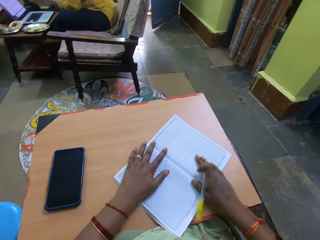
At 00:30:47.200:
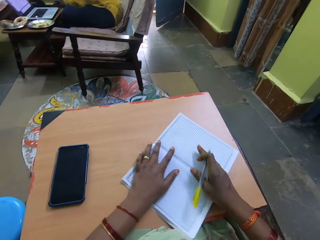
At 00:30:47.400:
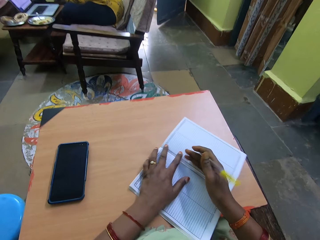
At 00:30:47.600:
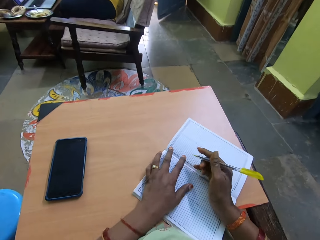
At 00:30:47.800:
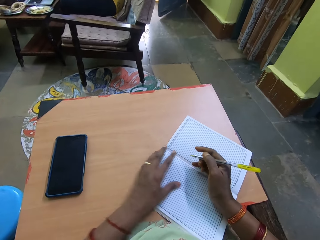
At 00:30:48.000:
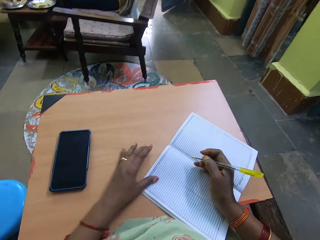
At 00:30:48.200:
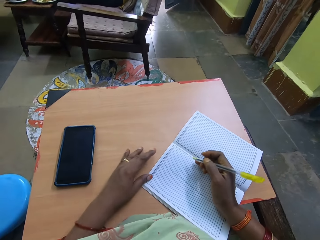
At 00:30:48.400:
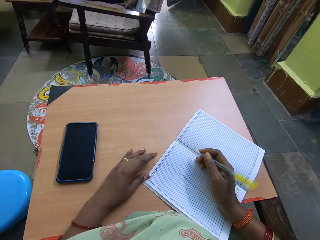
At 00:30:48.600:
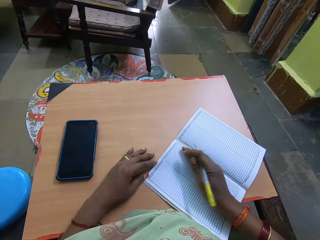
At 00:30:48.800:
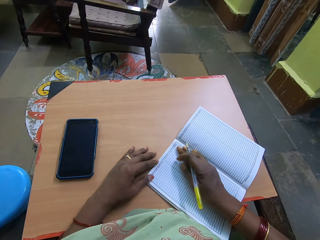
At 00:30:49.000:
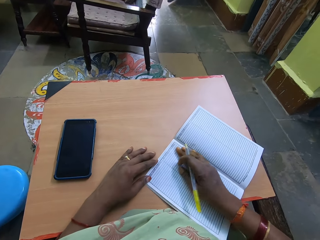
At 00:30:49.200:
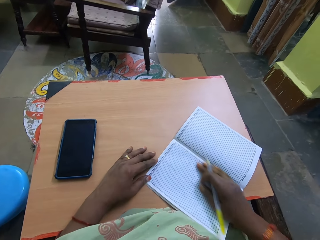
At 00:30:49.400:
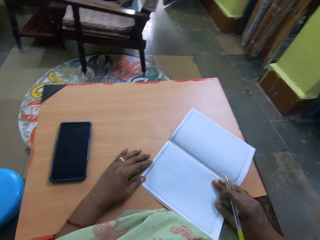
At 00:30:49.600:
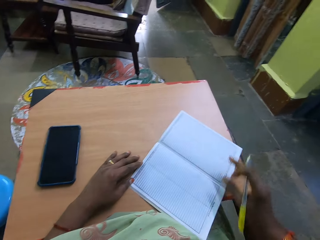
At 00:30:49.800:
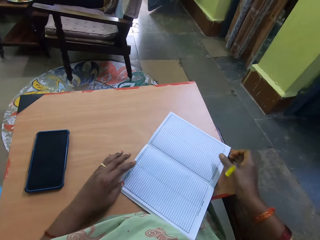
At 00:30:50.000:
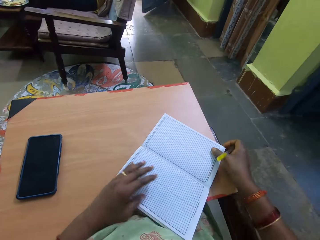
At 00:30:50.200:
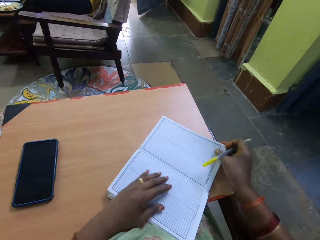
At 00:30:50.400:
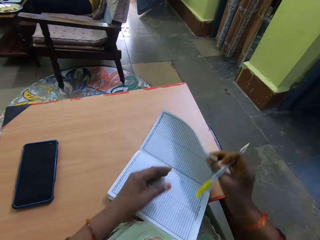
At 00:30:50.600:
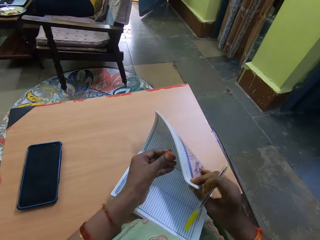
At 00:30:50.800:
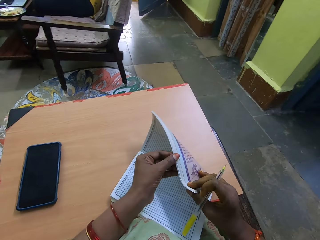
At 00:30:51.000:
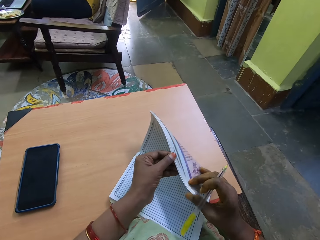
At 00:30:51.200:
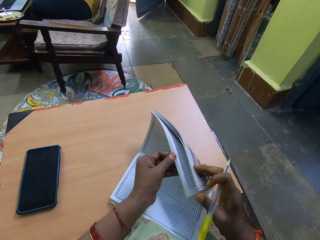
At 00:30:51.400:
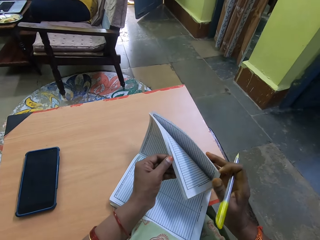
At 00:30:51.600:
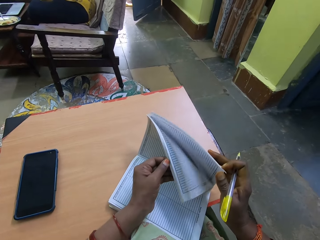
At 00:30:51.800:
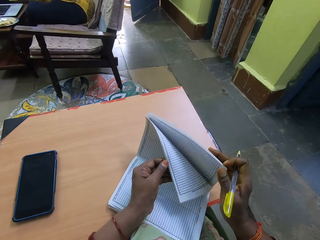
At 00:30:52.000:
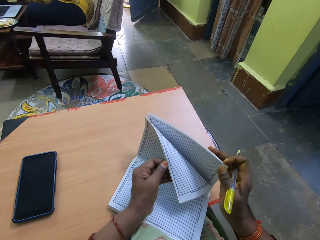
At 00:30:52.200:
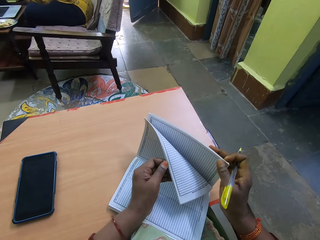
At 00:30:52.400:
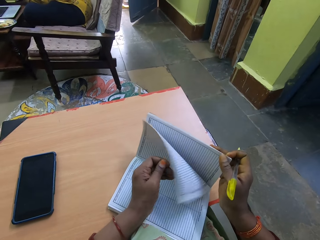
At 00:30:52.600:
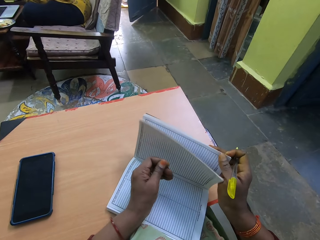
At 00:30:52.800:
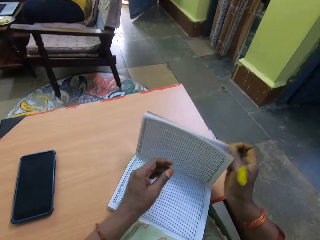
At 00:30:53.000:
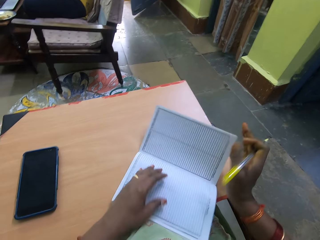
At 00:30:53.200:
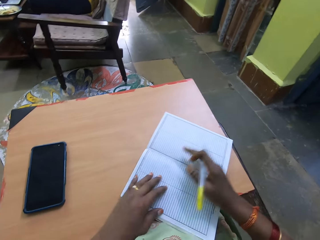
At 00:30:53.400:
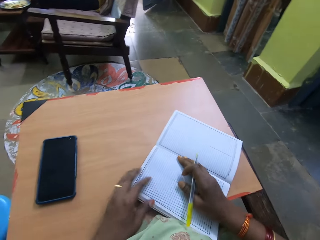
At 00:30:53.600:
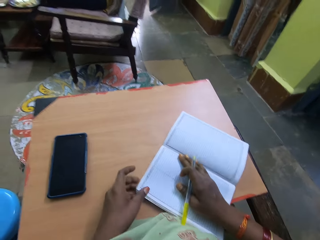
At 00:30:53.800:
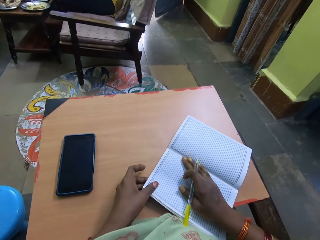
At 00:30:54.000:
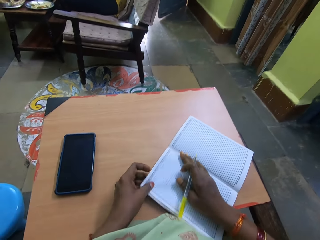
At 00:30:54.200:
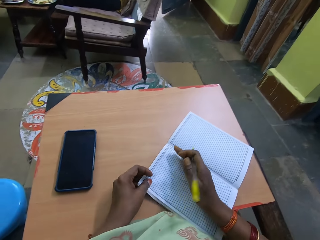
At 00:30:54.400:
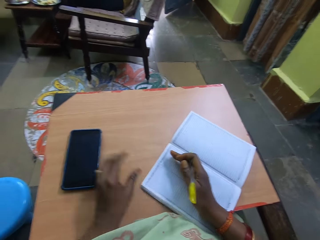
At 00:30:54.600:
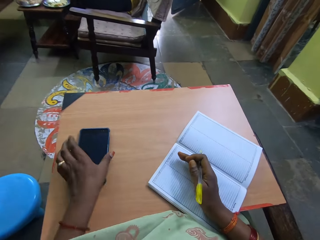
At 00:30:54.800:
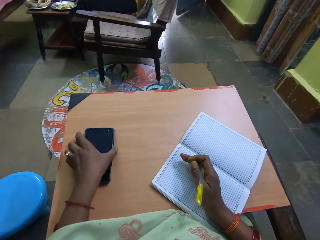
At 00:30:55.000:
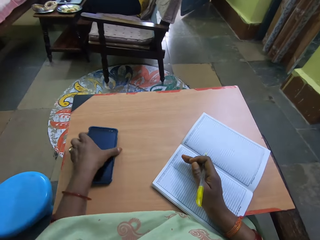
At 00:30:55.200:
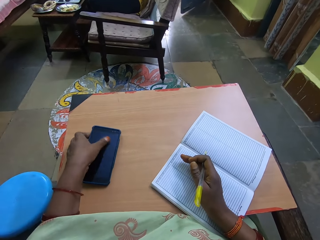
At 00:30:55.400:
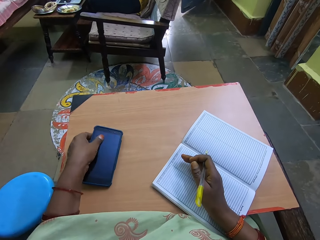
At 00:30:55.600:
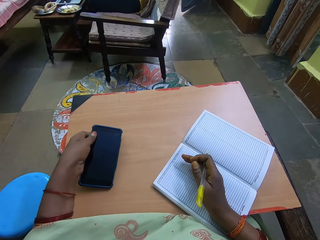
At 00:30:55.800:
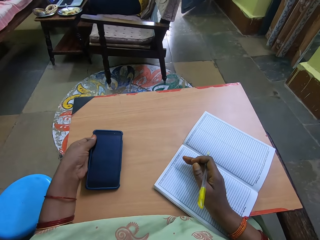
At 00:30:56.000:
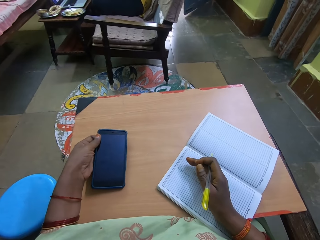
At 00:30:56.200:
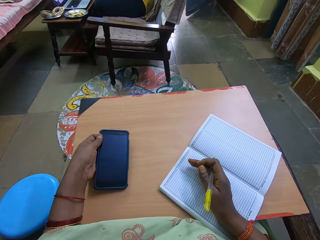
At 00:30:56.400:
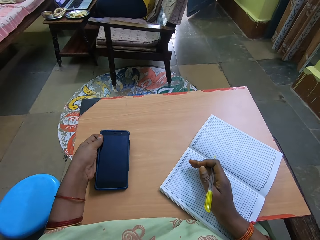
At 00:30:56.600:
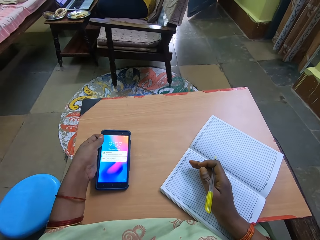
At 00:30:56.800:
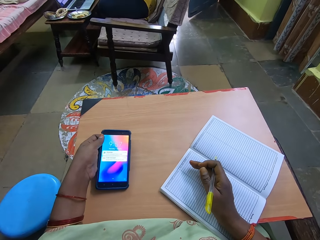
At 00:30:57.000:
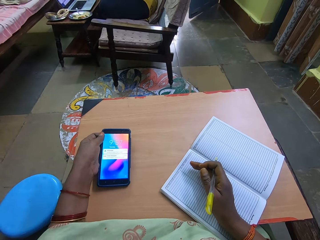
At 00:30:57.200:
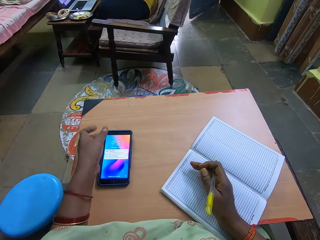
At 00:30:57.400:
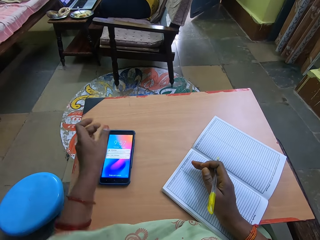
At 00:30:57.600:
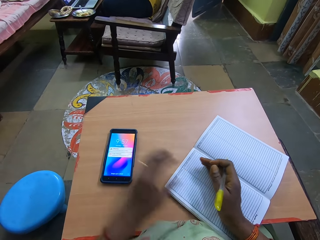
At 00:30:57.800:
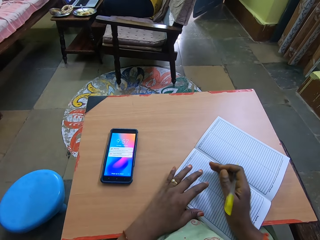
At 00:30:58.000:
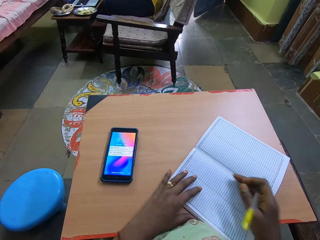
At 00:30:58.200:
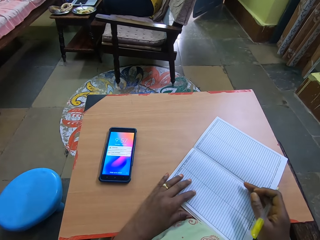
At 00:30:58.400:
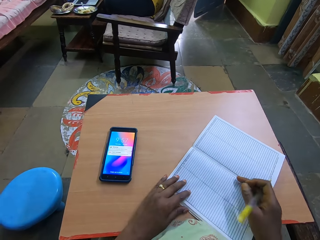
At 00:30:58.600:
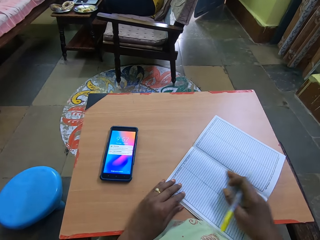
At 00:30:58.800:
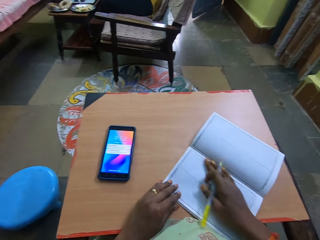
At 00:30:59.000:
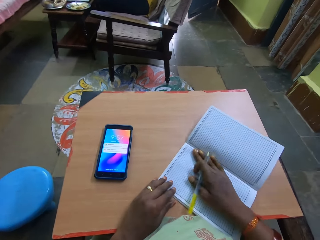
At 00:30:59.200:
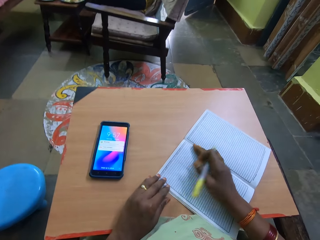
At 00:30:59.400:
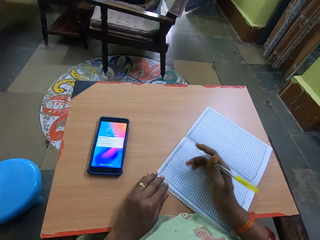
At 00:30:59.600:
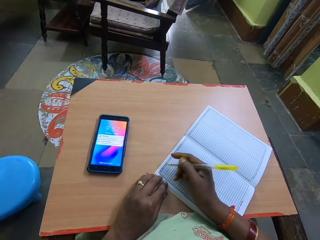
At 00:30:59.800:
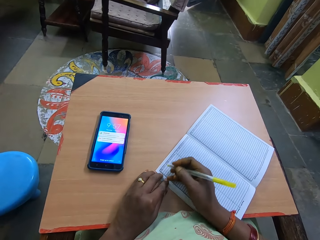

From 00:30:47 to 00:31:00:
The camera wearer flips the pages of the book with her left hand. She checks her phone with her left hand. She lets go of the phone. She stretches the pages of her book.

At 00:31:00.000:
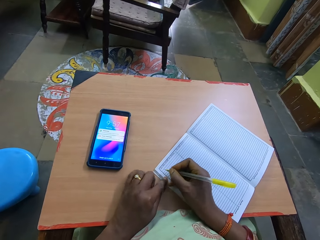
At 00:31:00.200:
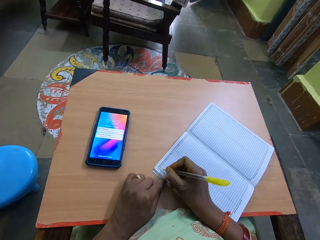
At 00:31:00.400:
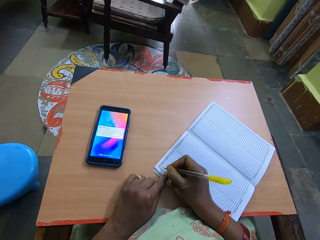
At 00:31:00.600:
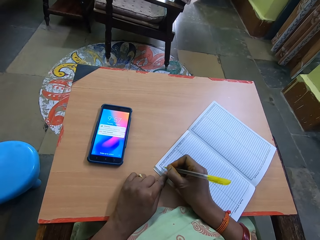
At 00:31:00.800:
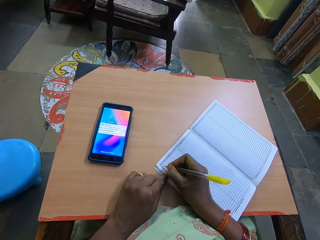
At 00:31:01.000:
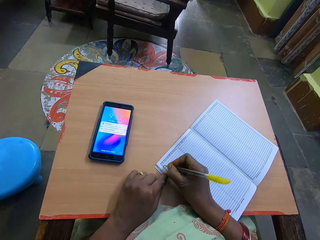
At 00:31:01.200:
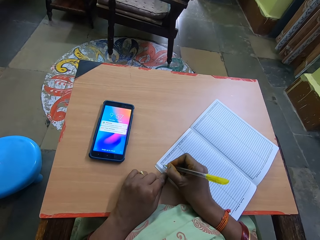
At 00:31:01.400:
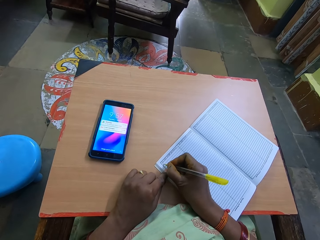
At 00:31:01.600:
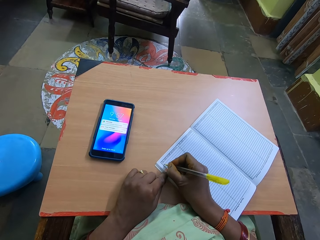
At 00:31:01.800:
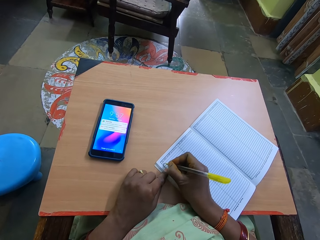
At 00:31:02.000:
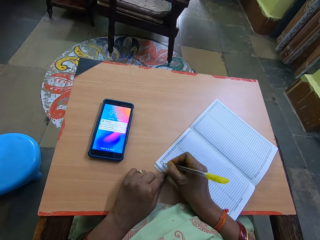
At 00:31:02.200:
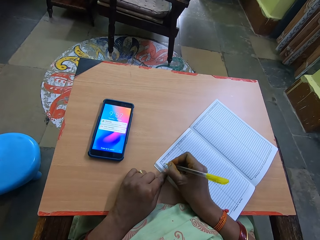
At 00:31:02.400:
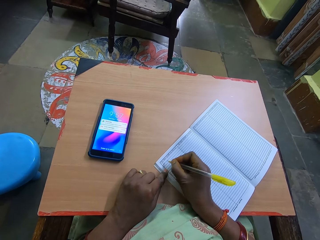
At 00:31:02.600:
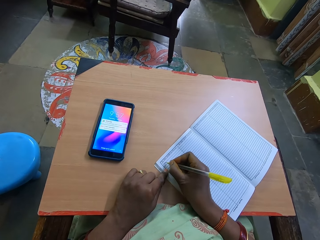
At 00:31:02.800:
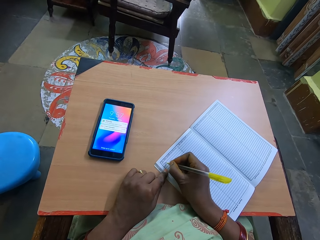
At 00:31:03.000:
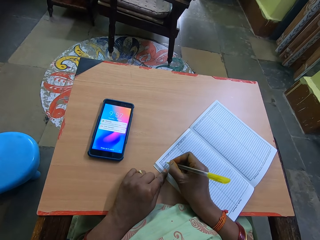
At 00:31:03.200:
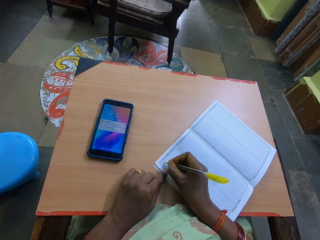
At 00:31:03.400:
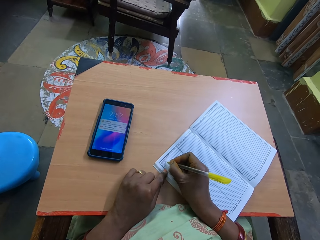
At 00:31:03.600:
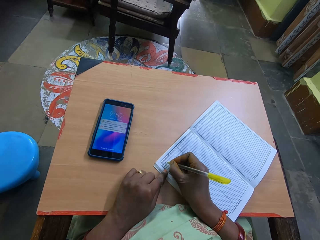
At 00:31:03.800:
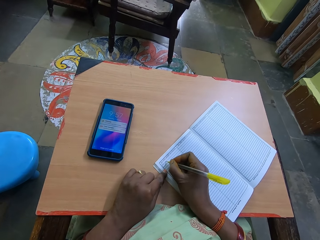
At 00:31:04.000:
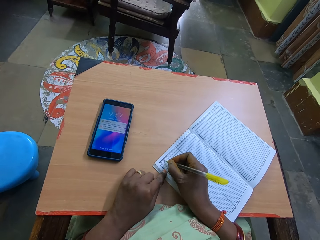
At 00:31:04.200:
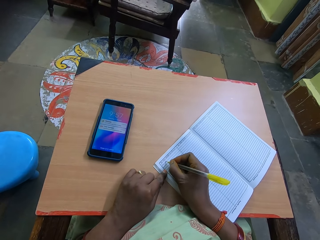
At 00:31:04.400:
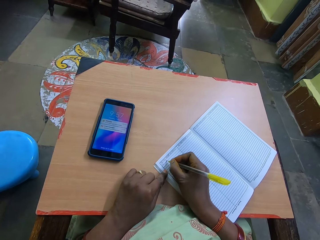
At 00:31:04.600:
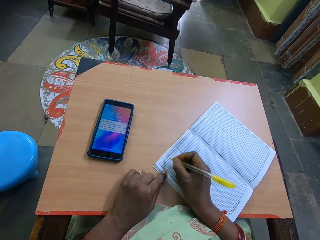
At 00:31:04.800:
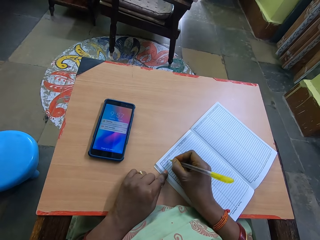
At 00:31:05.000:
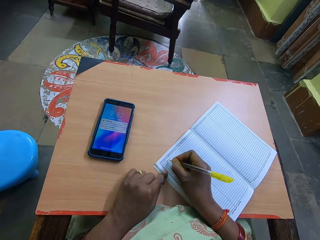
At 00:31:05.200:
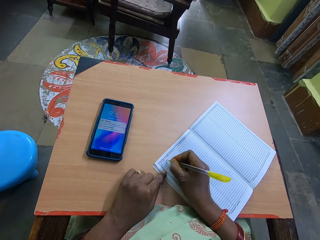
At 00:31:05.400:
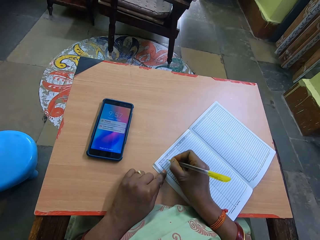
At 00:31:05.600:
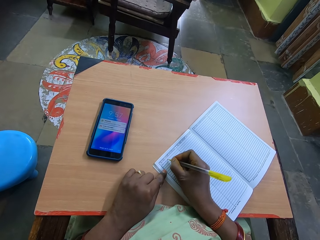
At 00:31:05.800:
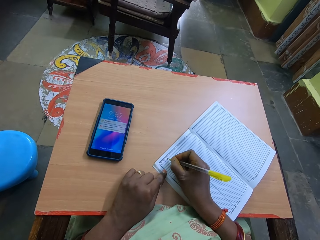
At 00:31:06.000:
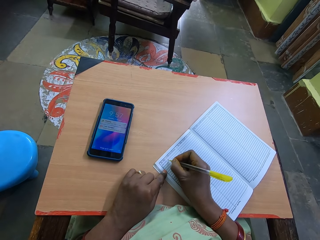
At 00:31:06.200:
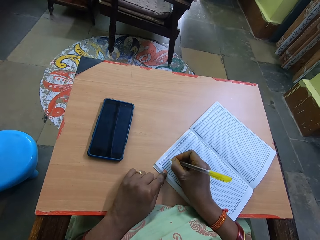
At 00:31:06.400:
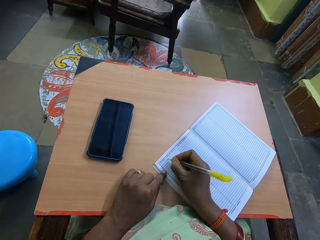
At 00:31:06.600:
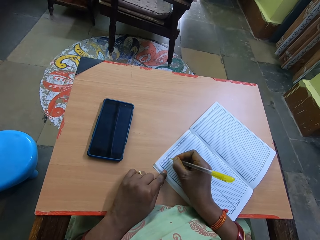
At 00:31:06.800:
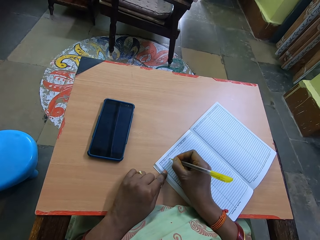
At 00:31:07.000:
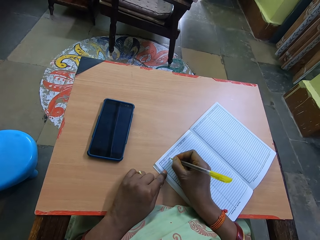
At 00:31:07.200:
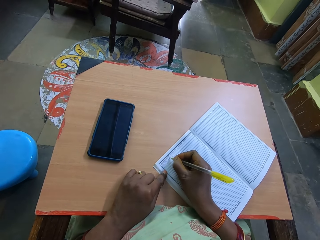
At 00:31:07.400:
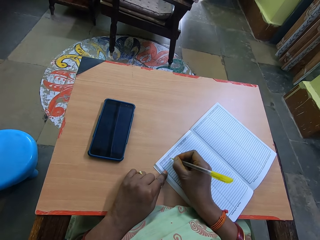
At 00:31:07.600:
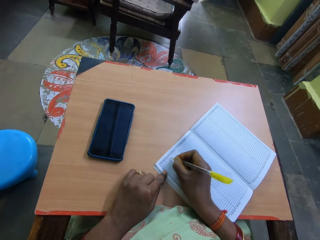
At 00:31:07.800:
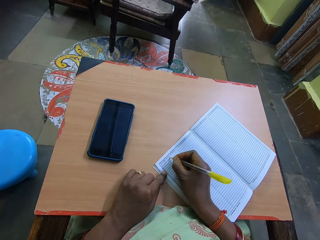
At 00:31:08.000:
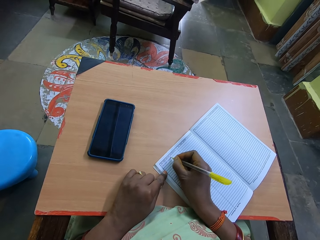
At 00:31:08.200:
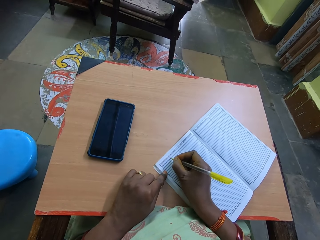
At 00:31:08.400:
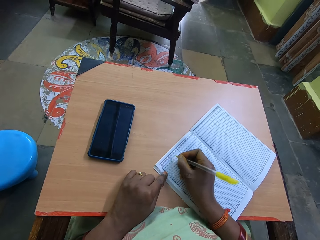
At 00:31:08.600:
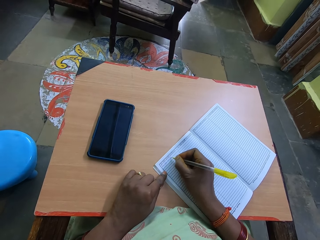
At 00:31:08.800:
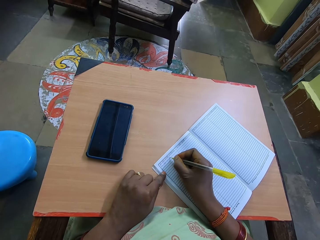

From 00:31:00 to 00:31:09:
The camera wearer writes in the book with the pen with her right hand.
